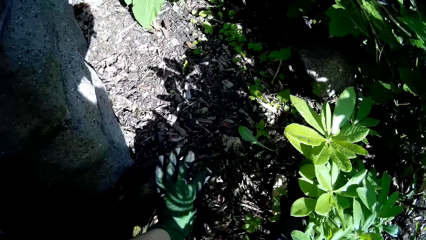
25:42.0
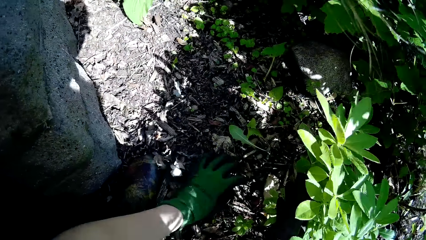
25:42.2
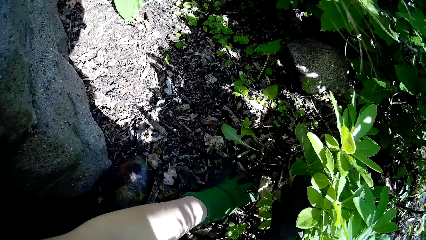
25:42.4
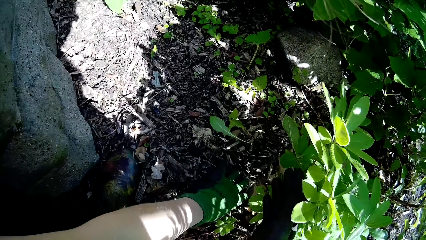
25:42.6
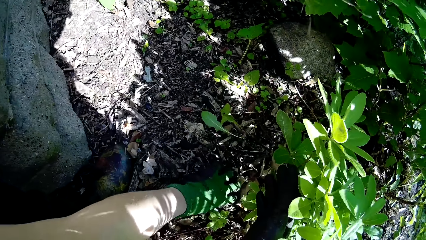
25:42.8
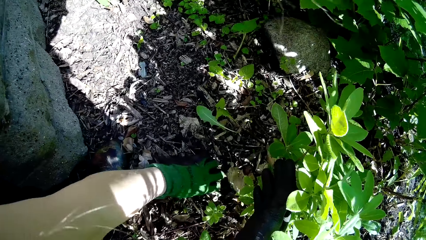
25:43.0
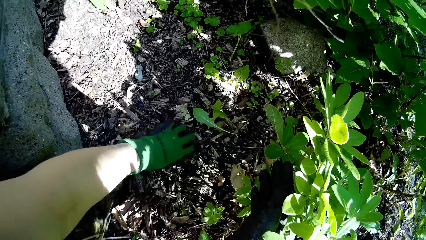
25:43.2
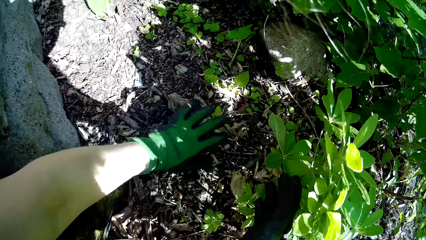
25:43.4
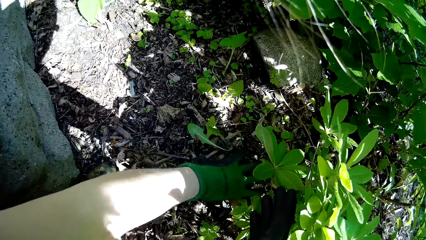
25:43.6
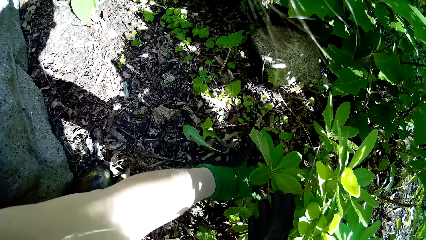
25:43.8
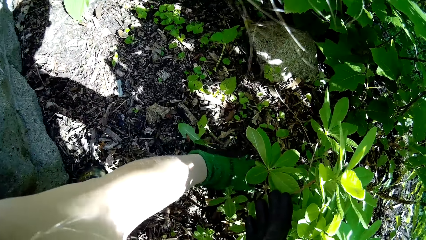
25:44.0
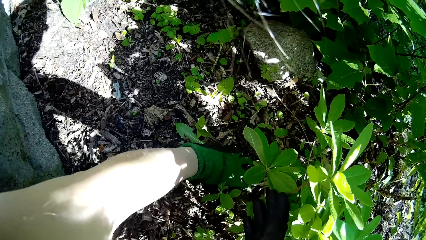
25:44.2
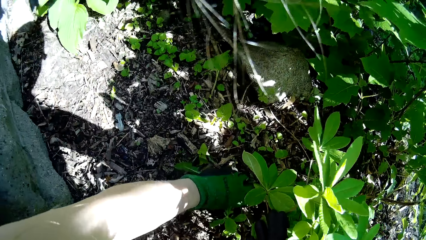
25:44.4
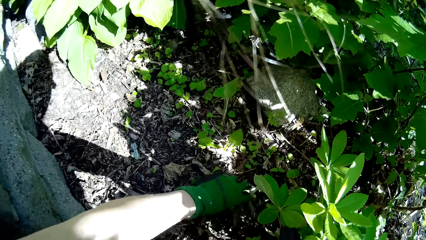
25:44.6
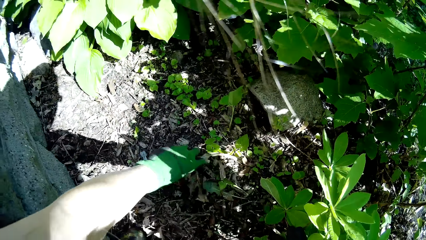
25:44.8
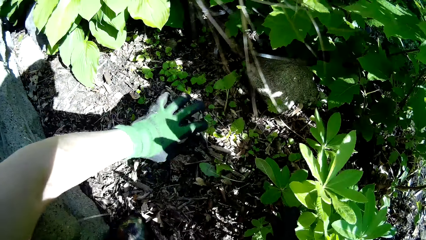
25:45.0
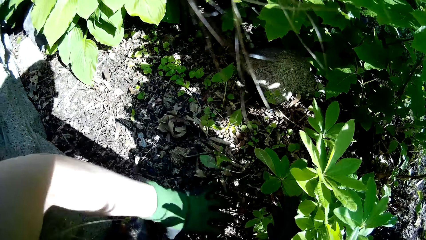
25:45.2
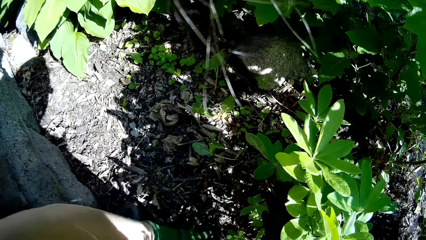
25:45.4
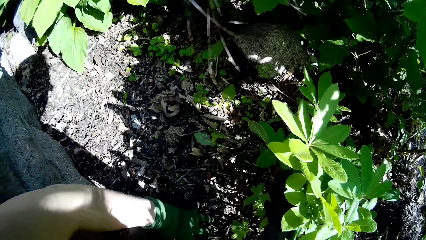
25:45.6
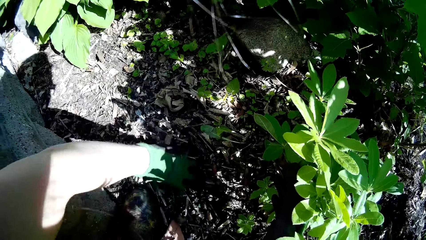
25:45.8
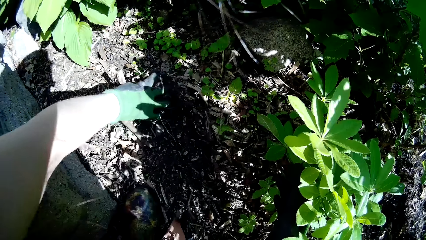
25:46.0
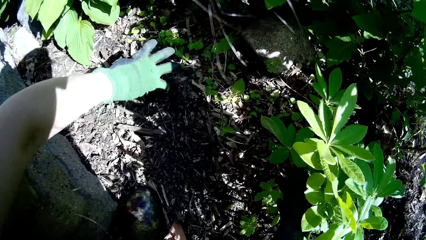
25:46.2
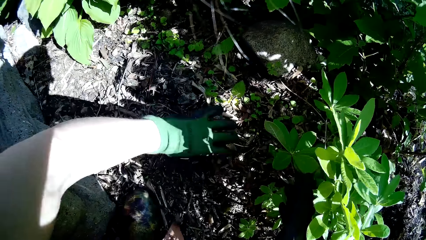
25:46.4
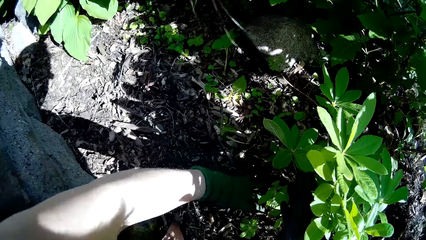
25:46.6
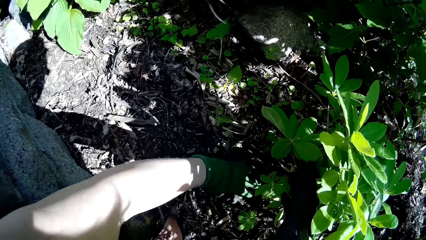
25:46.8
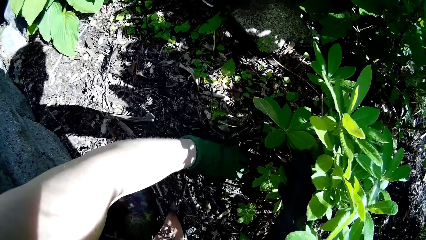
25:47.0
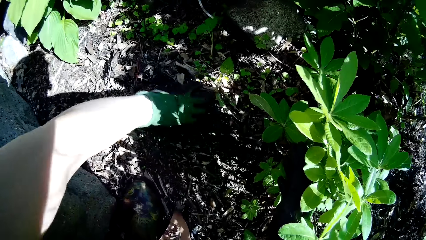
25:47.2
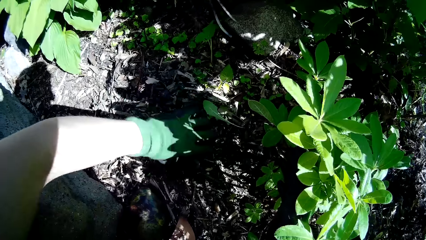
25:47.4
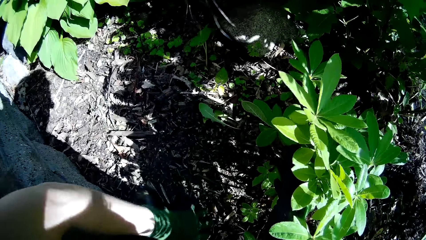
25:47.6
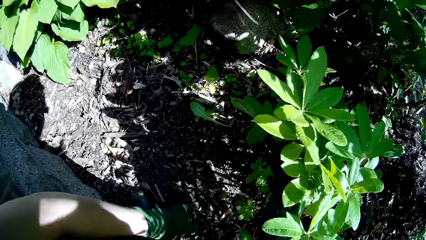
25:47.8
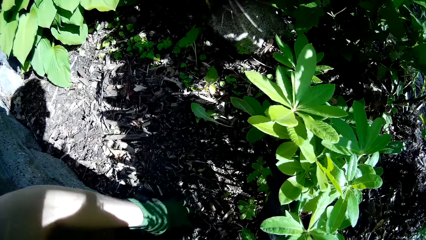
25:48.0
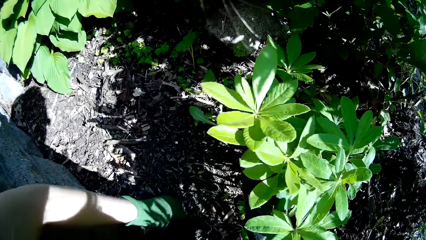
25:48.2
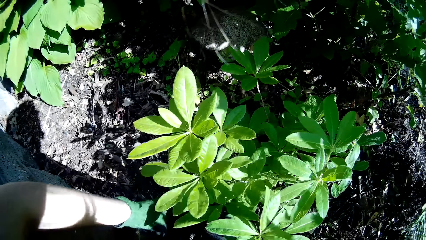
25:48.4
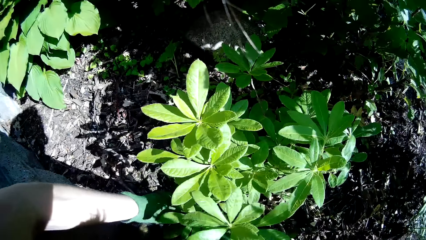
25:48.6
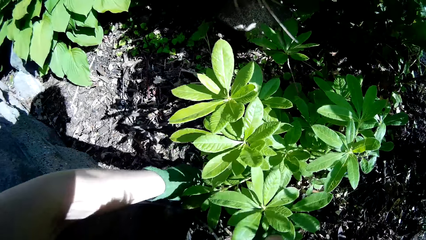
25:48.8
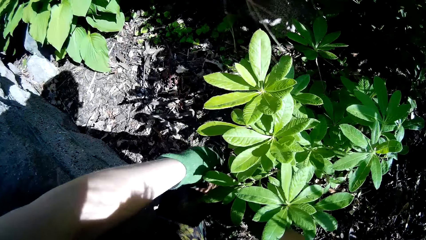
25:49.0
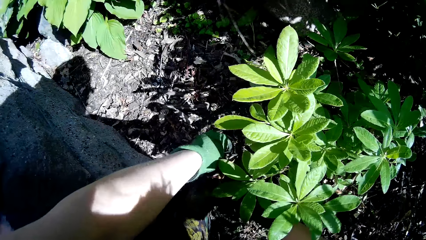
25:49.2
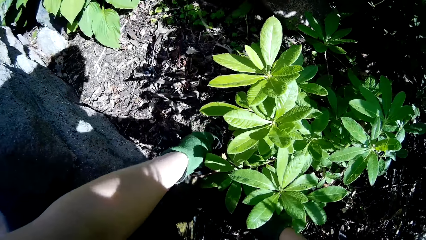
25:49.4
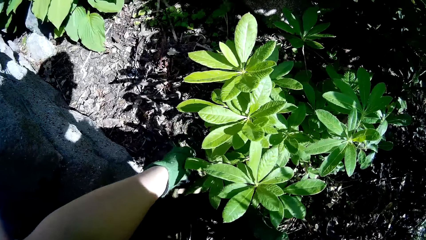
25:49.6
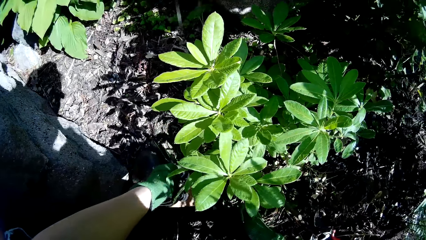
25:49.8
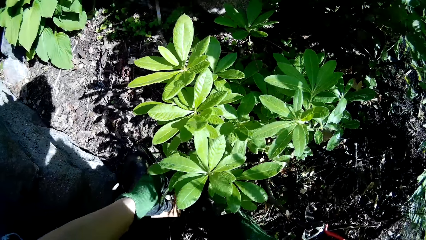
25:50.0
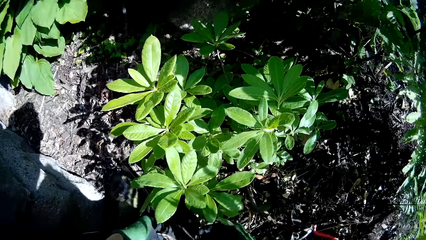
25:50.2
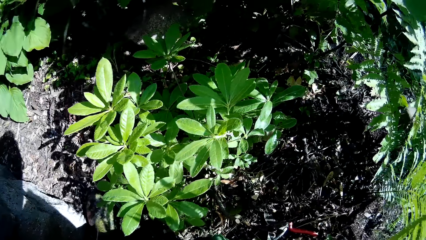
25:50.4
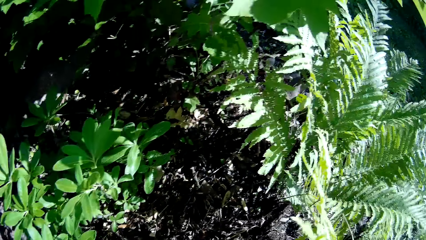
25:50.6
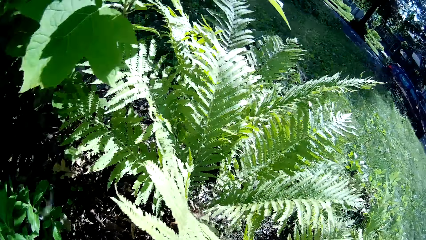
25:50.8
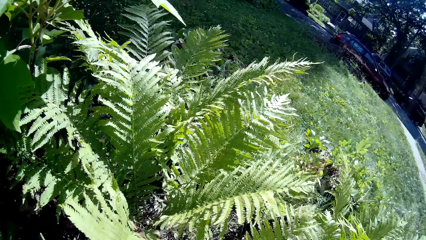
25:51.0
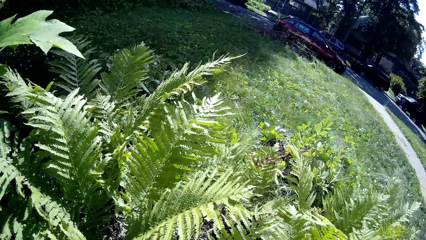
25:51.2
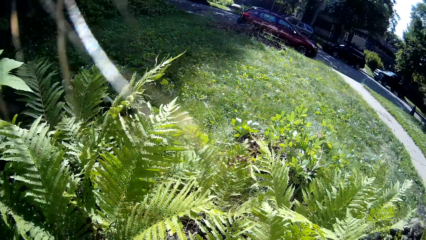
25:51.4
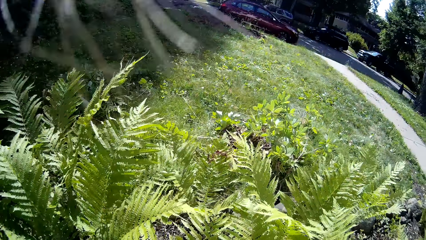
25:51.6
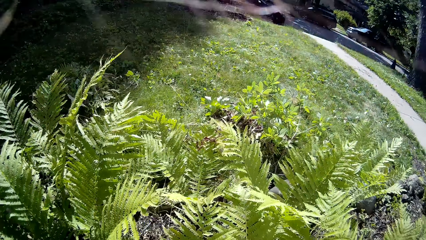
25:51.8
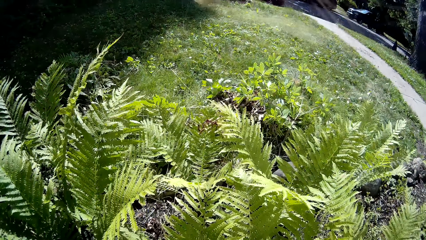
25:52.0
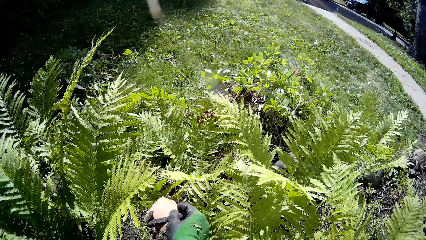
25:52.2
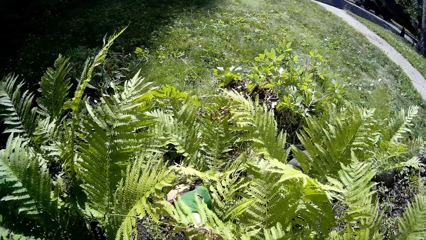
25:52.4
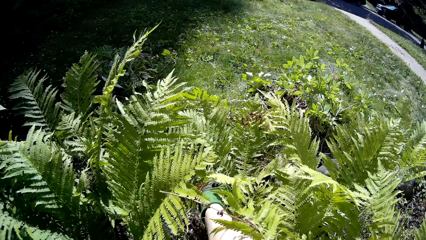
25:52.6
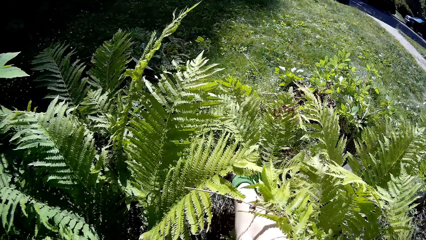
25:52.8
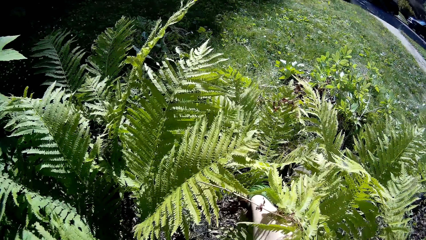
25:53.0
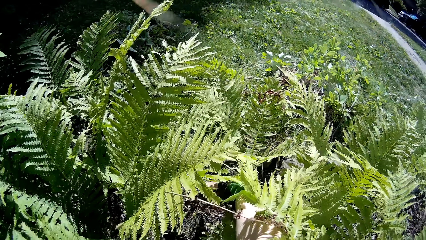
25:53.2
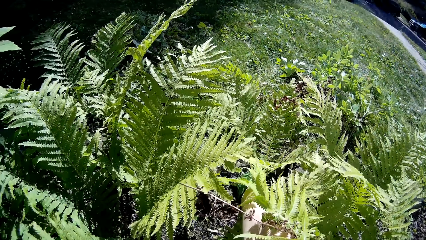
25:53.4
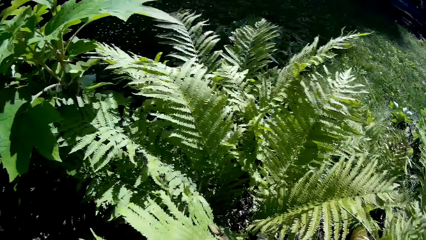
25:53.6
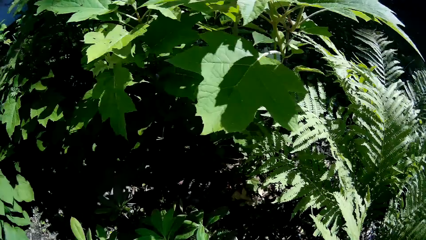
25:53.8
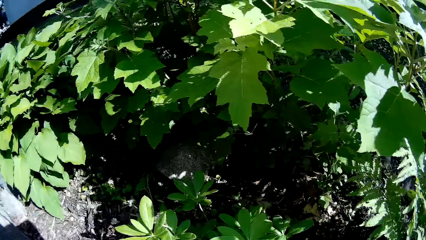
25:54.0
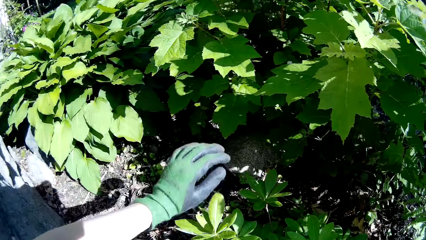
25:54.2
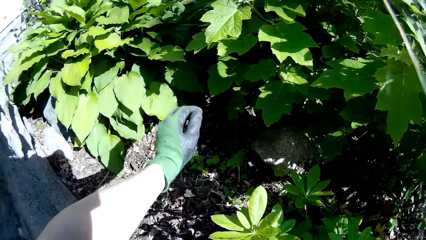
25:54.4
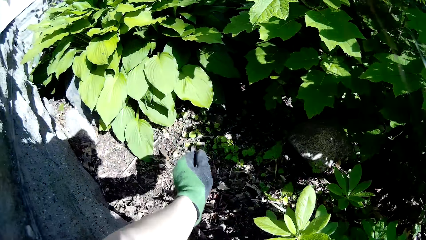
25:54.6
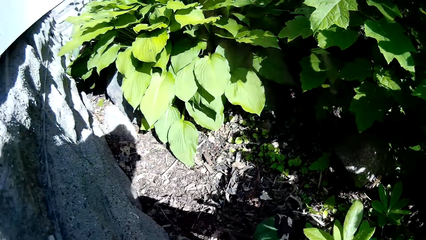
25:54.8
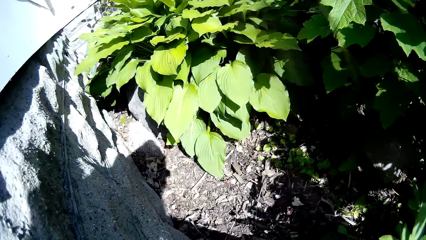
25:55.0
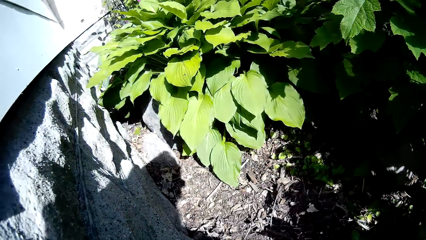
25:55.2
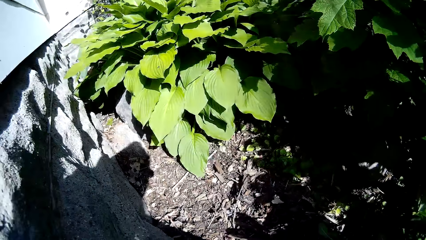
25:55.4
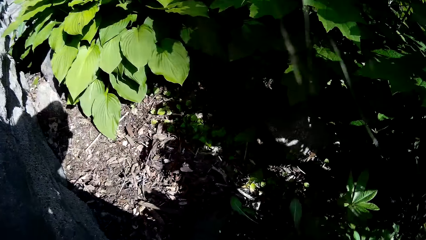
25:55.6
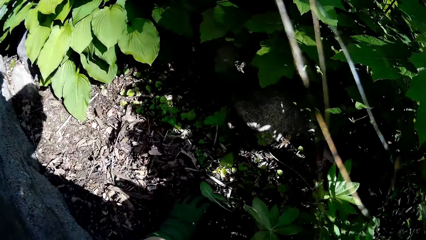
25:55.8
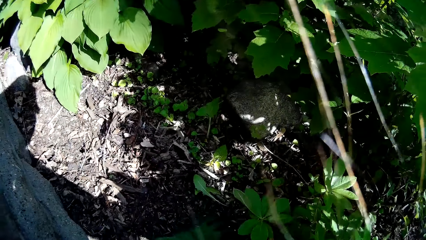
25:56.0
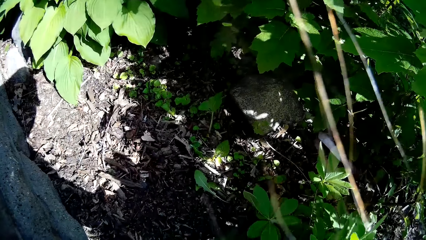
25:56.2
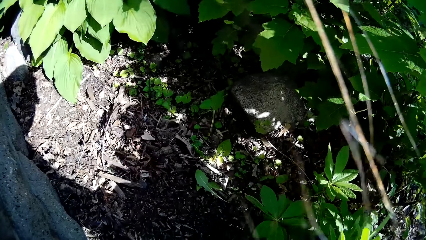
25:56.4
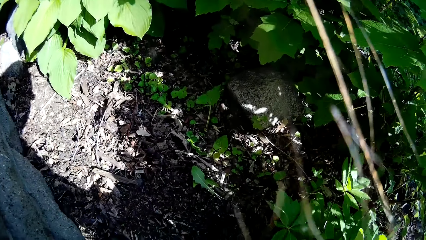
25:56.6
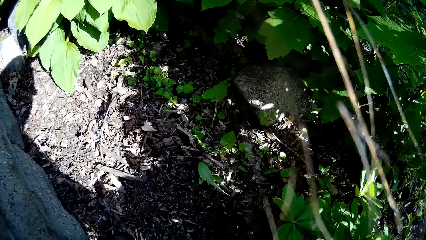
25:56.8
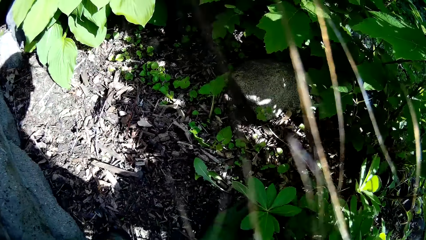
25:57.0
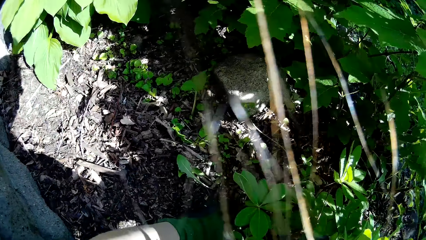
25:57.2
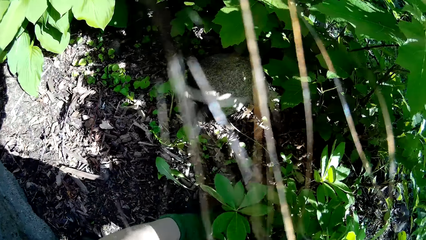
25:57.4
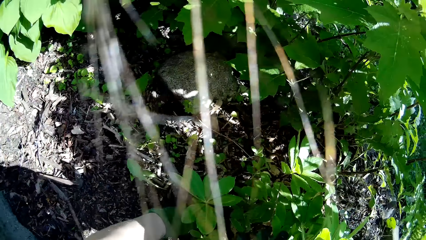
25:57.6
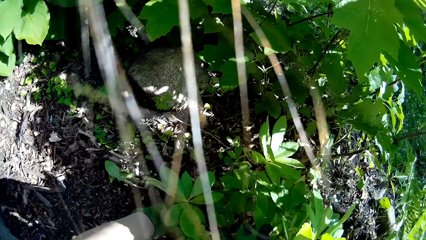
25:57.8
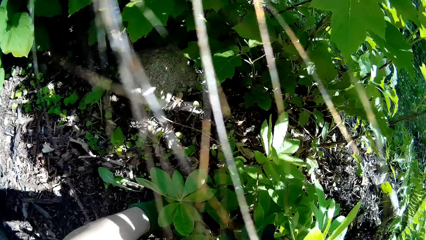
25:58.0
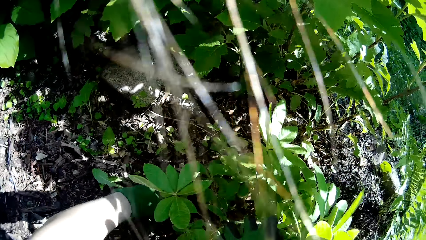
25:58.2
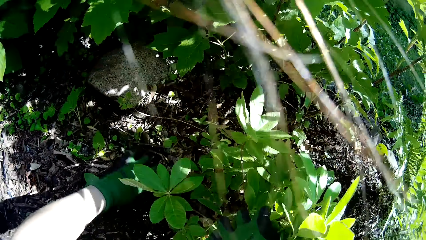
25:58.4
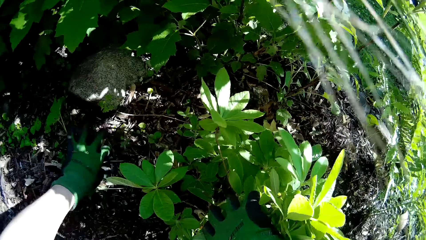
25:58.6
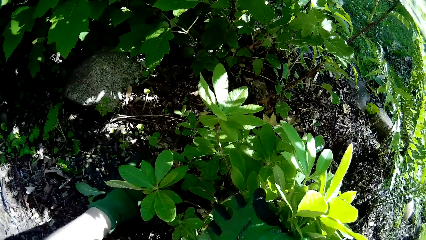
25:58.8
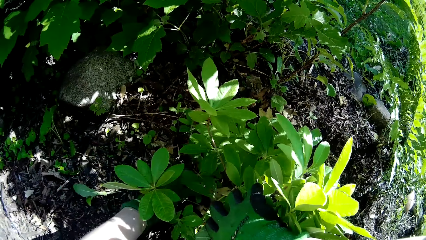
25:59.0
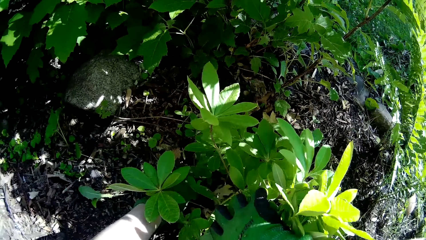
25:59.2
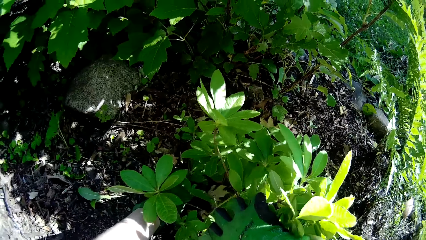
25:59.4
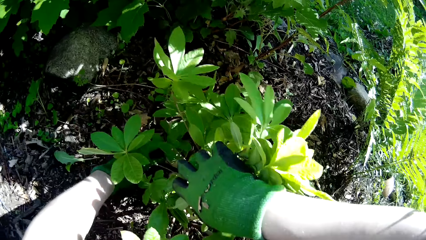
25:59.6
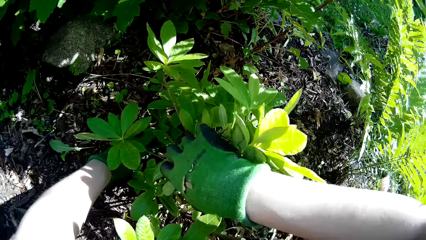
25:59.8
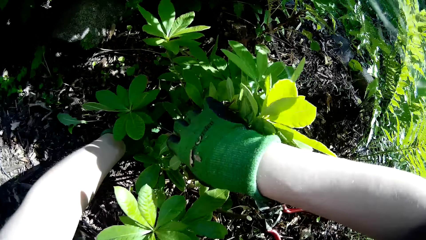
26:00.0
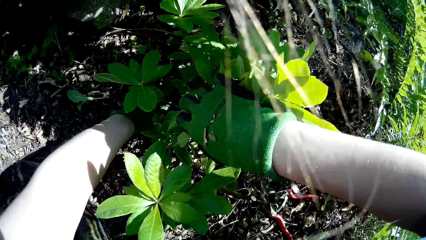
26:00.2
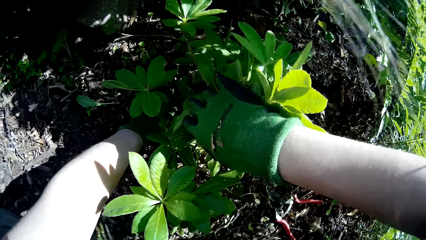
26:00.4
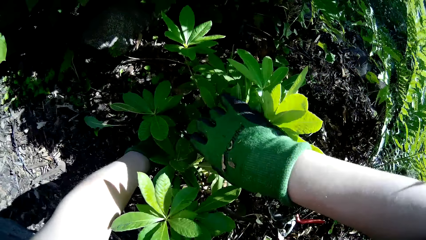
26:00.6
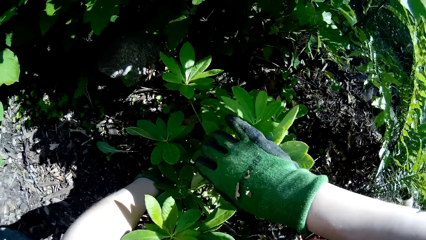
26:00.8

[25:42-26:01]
The camera wearer moves some twigs on the ground with her left hand. She collects a leaf. She throws the leaf on the ground with her right hand. She moves the twigs on the ground with her left hand.
